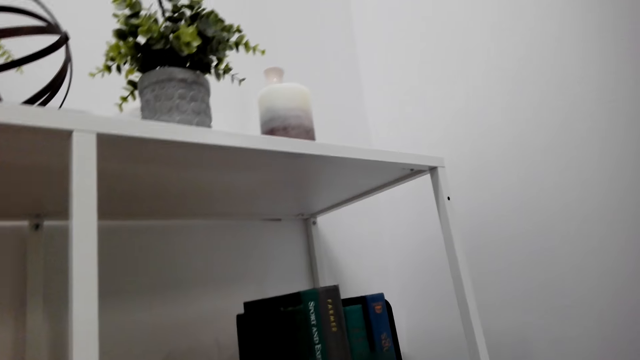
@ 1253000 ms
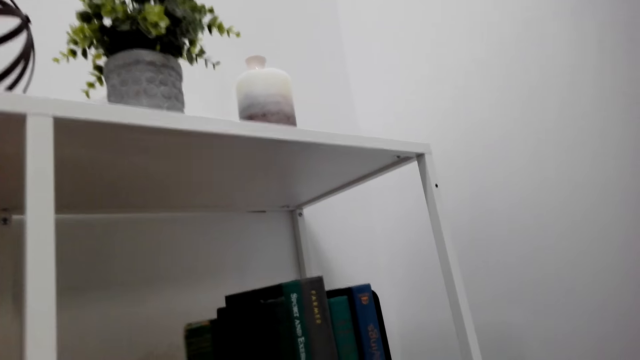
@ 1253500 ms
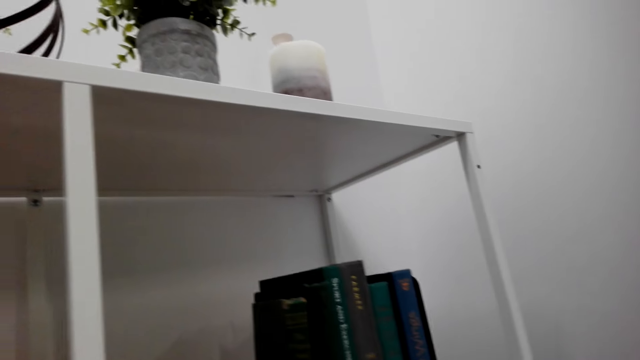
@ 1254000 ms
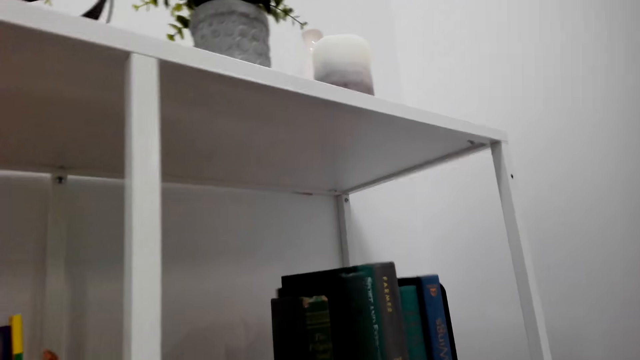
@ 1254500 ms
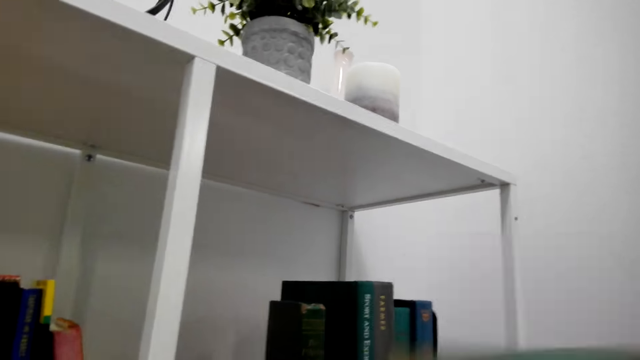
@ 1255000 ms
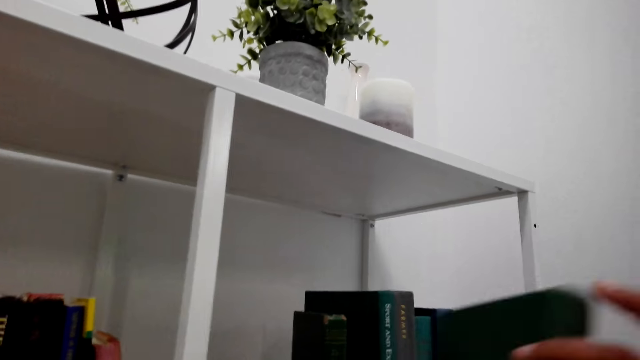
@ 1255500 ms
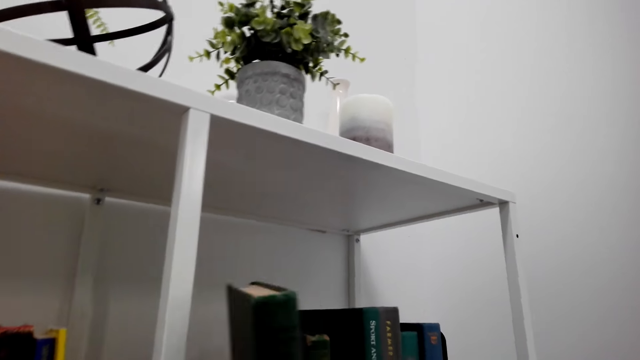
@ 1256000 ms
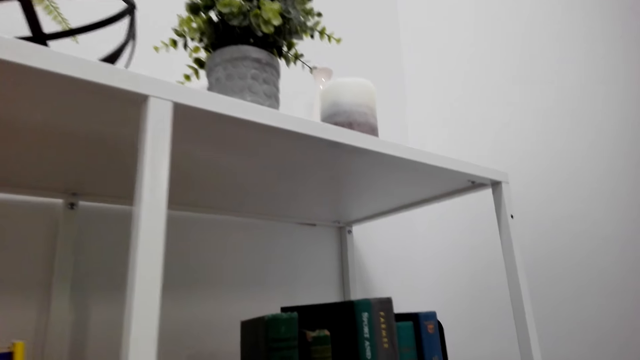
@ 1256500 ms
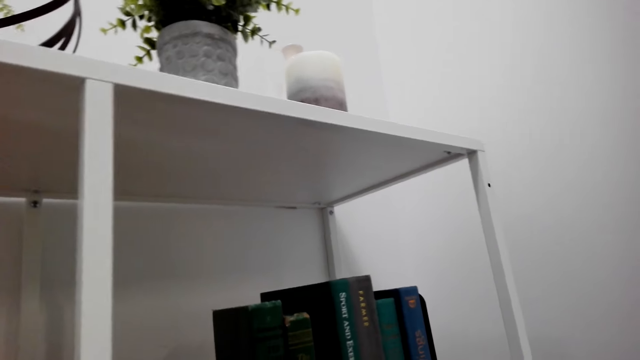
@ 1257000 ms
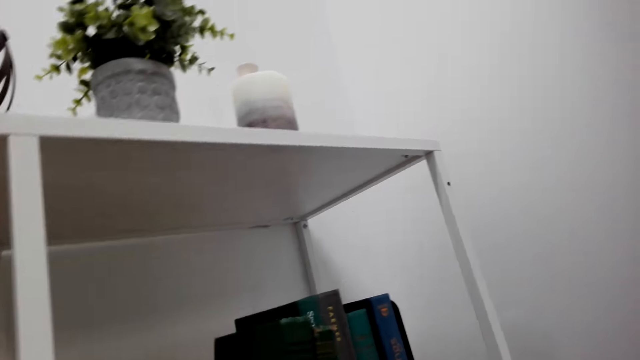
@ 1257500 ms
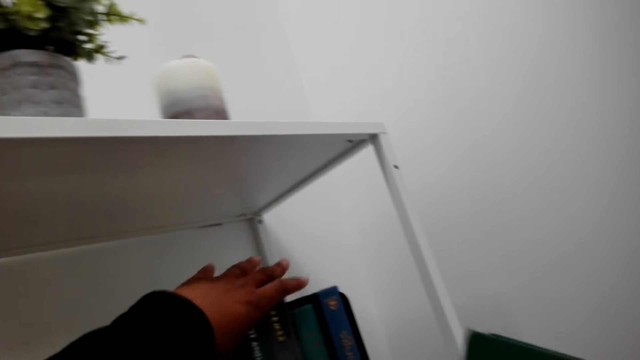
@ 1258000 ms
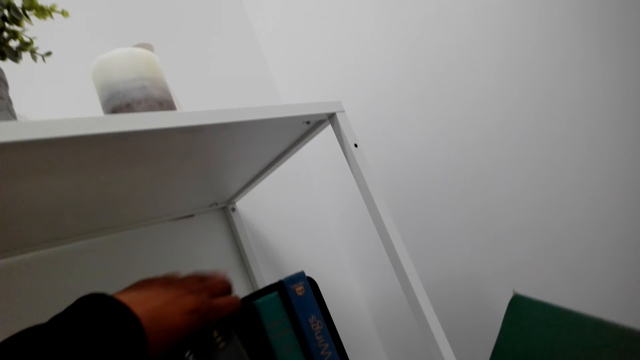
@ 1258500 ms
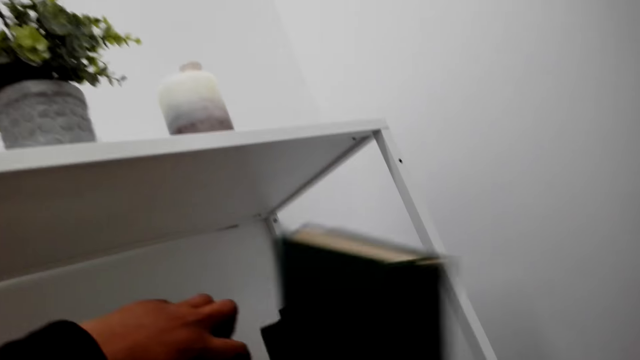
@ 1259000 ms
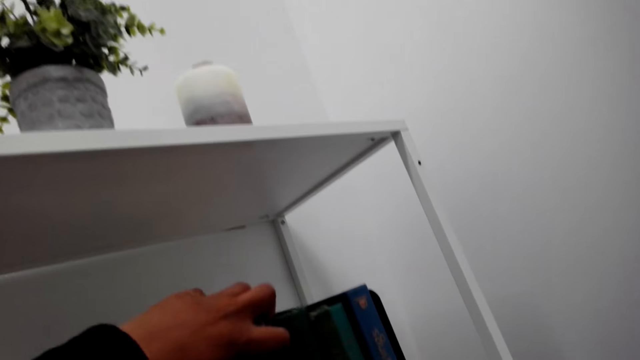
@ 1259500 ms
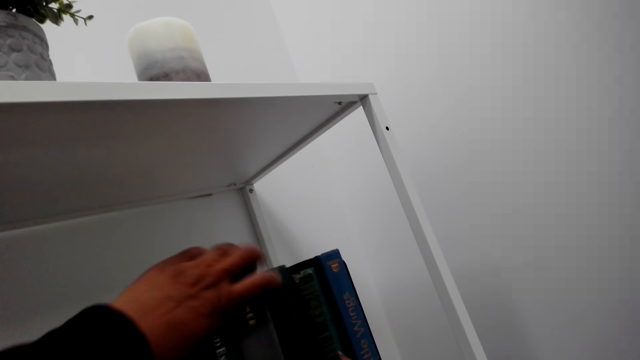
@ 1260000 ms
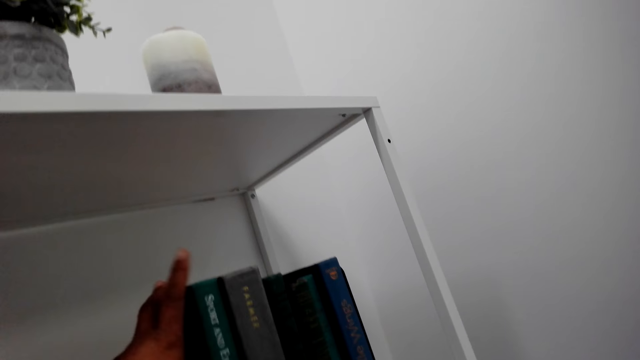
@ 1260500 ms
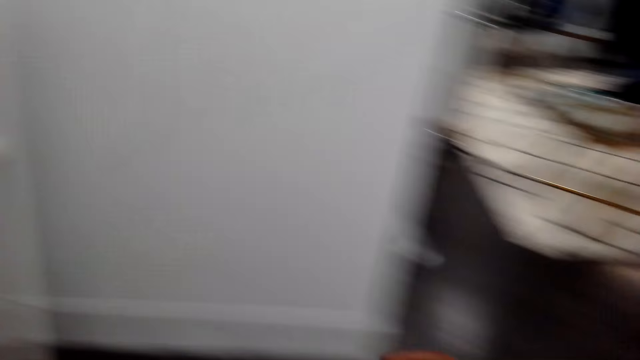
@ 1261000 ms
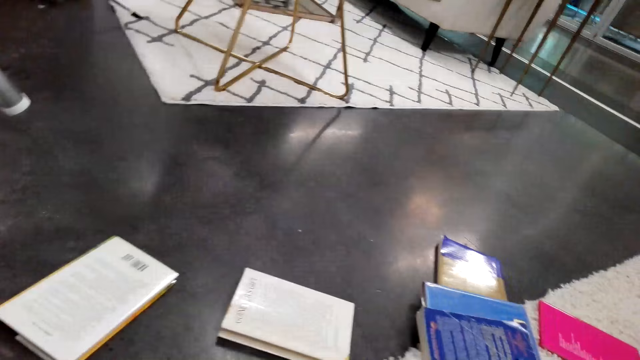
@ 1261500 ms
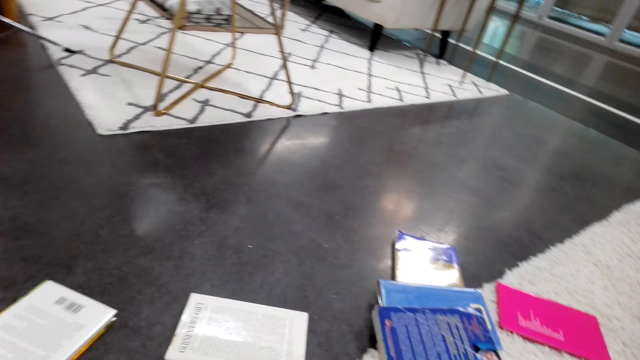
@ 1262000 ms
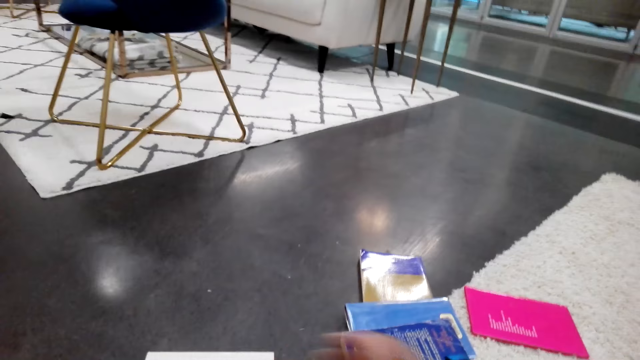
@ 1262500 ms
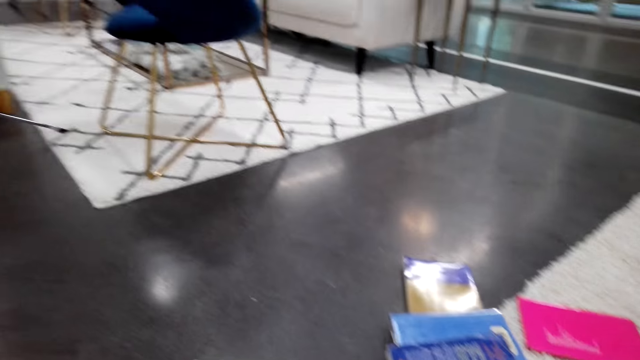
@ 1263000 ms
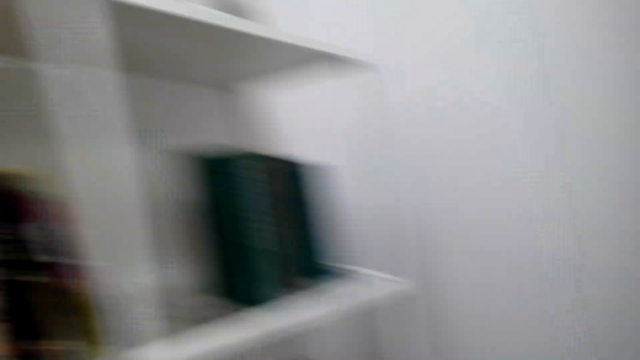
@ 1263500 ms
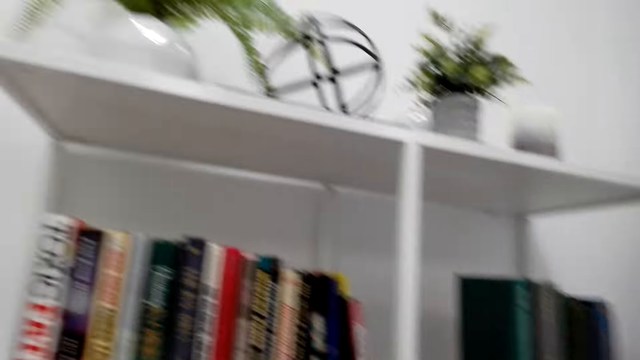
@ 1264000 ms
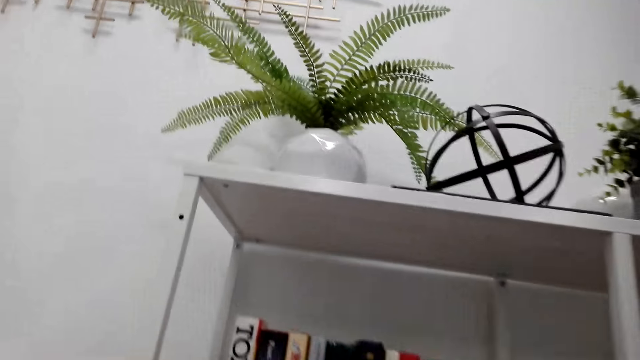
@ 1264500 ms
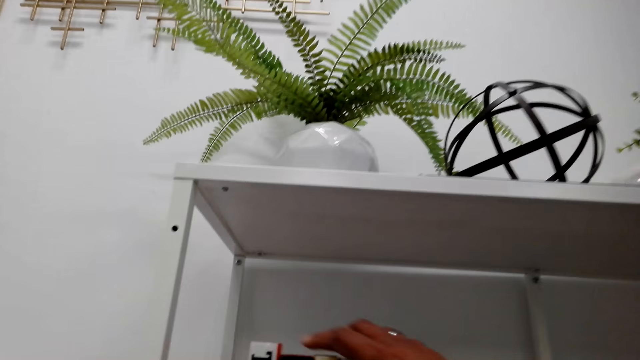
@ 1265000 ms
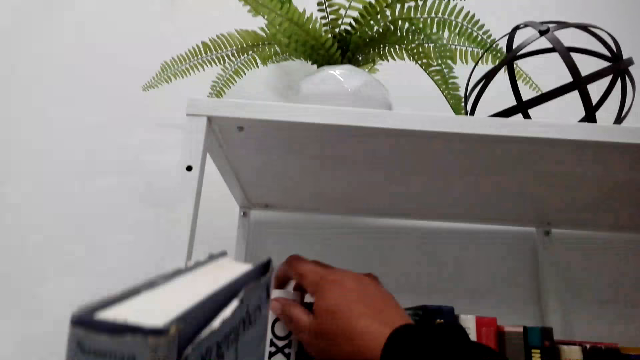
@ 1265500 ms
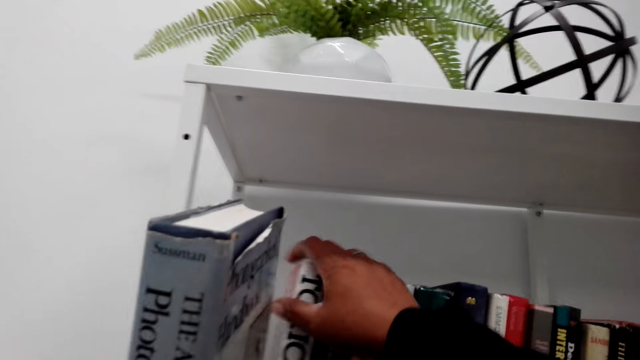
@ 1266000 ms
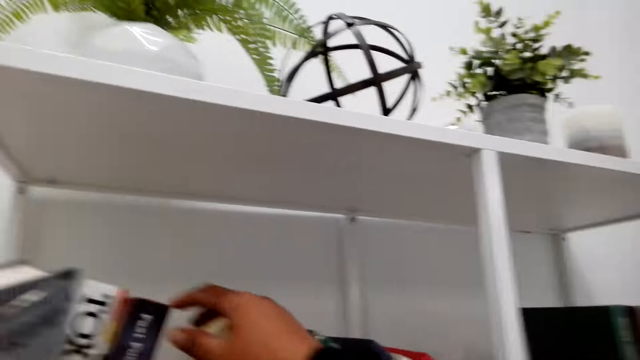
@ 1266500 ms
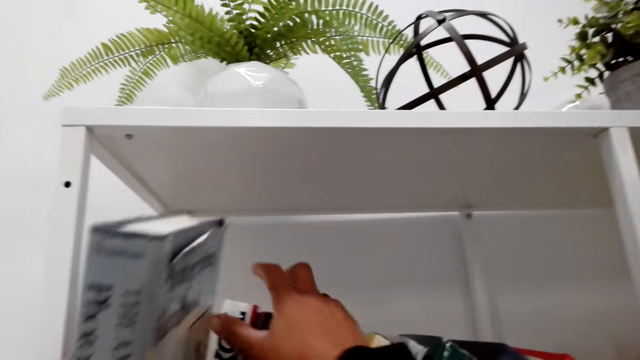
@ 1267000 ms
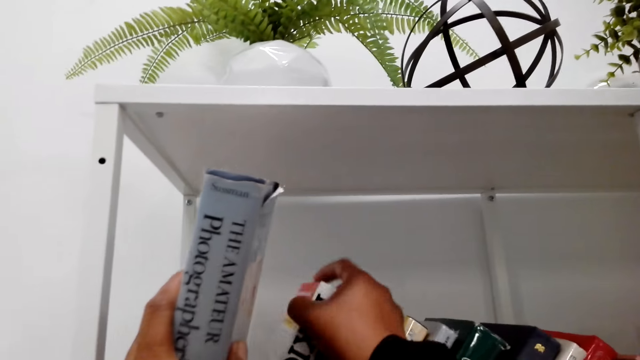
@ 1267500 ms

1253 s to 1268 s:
The camera wearer picks up a book from the floor. They arrange the book on a shelf.

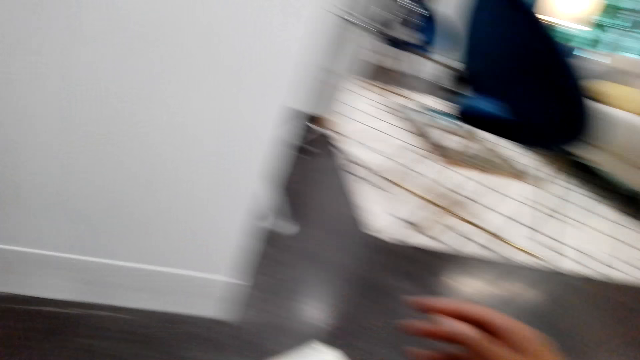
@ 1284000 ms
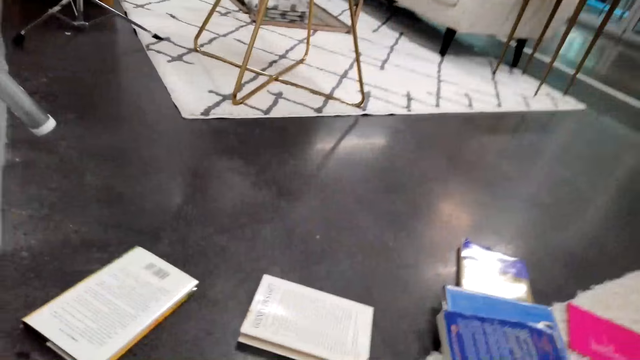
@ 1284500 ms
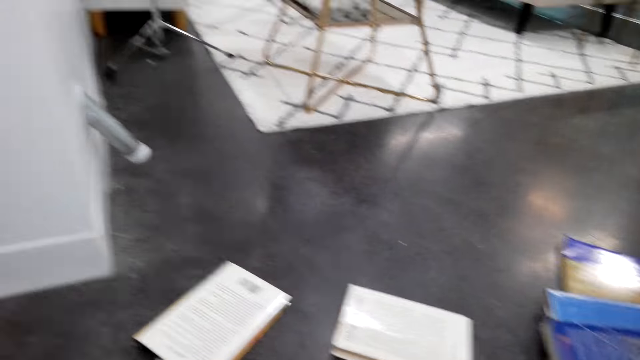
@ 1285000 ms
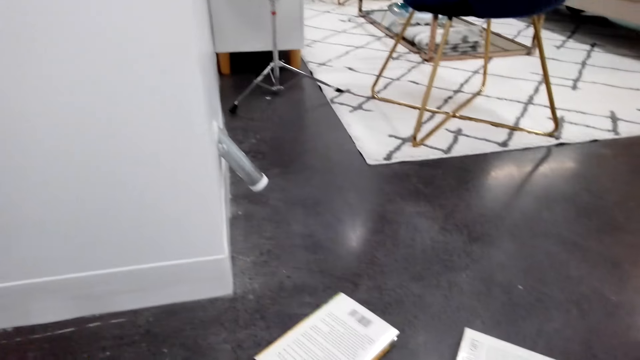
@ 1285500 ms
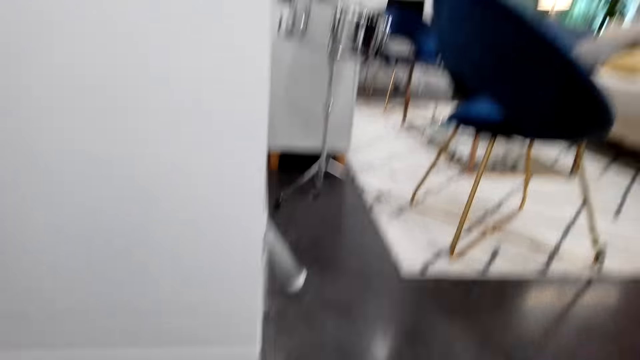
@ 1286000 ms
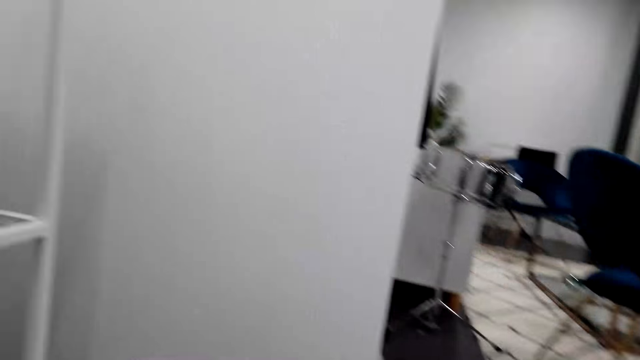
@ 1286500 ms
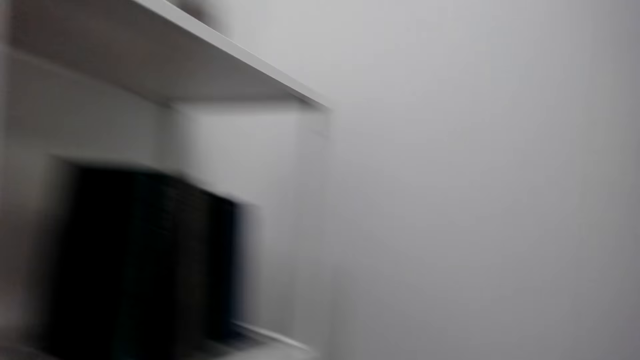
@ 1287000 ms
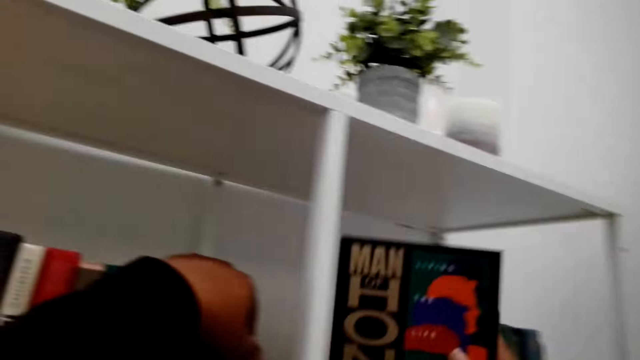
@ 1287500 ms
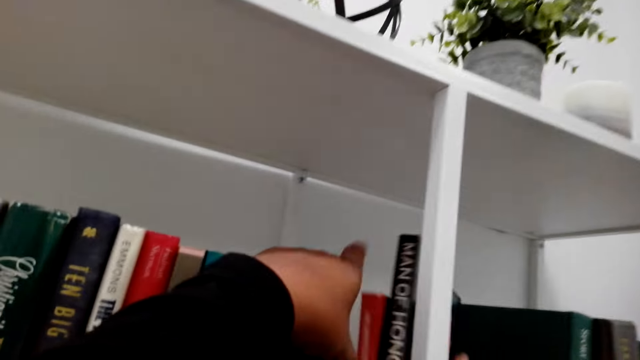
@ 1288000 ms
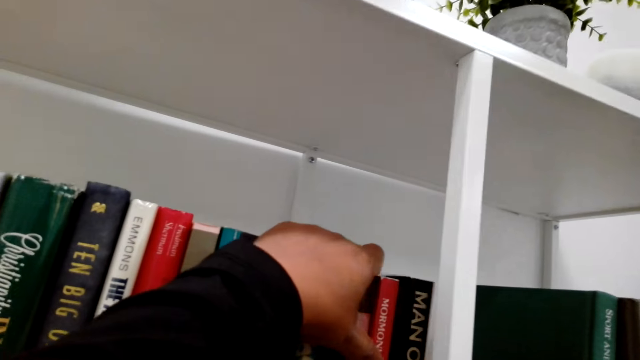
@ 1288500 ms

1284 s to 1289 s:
The camera wearer picks up a book from the floor. They arrange the book on a shelf.
